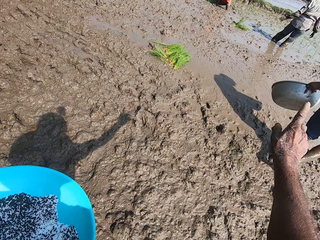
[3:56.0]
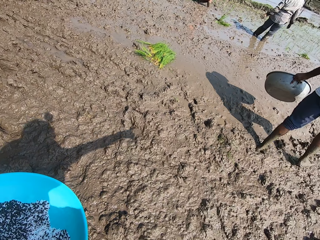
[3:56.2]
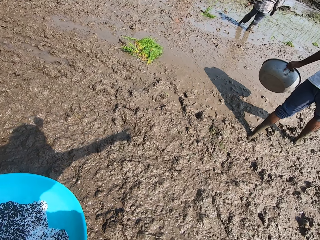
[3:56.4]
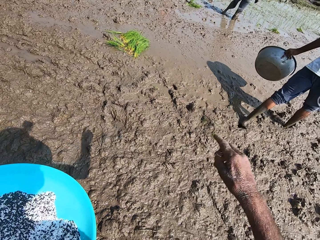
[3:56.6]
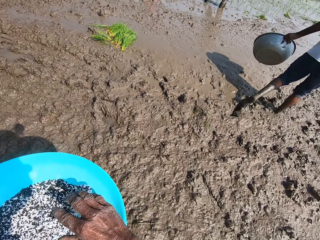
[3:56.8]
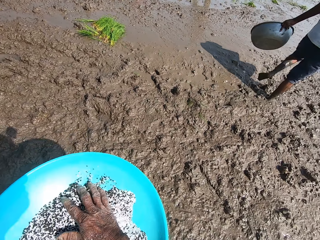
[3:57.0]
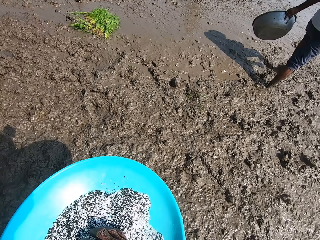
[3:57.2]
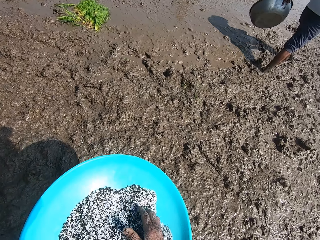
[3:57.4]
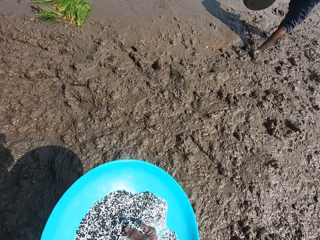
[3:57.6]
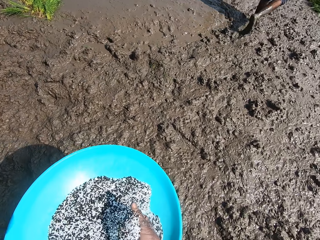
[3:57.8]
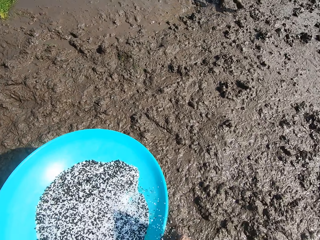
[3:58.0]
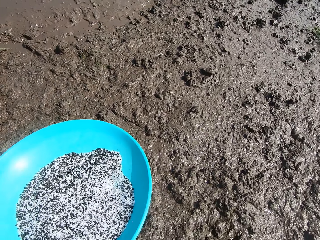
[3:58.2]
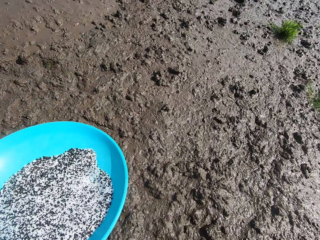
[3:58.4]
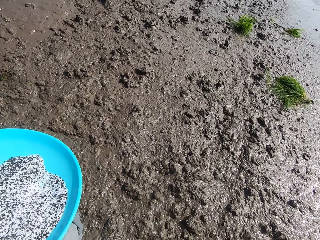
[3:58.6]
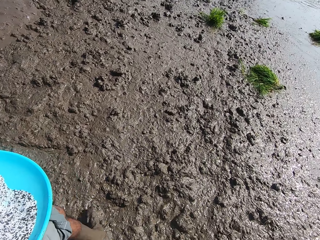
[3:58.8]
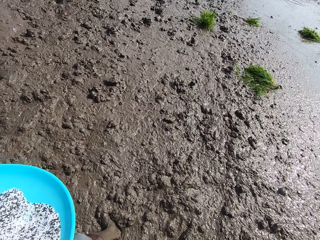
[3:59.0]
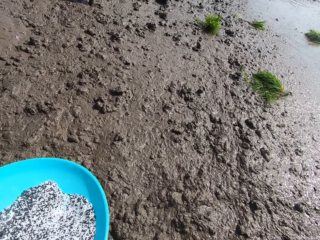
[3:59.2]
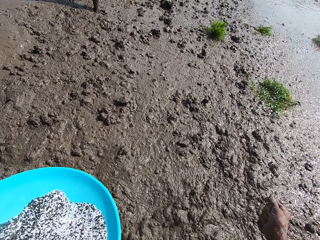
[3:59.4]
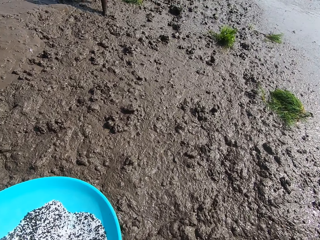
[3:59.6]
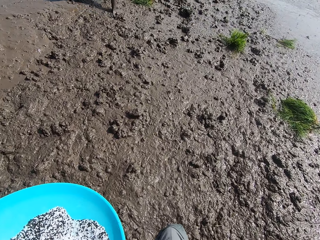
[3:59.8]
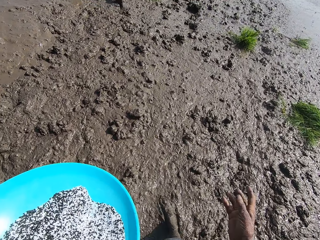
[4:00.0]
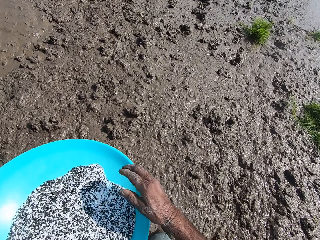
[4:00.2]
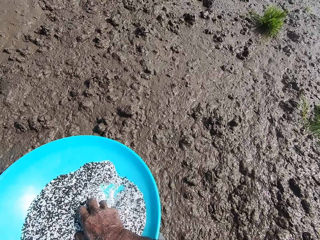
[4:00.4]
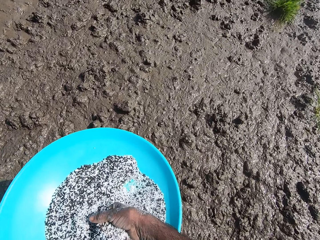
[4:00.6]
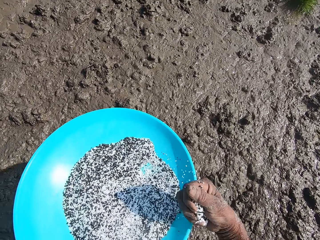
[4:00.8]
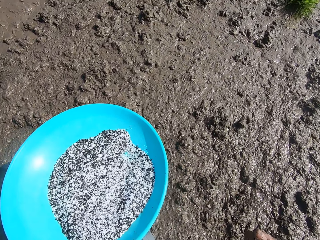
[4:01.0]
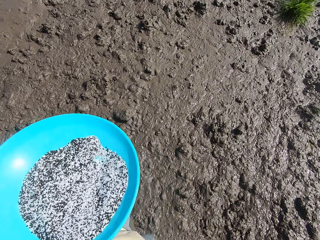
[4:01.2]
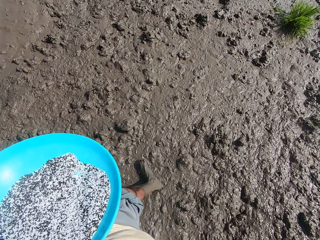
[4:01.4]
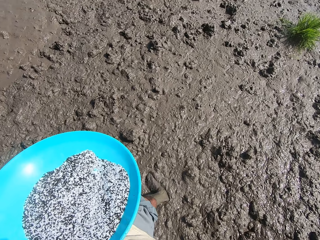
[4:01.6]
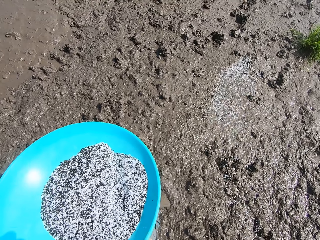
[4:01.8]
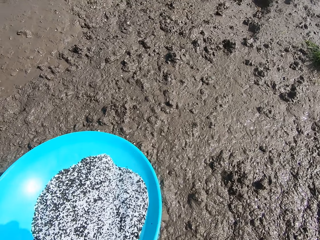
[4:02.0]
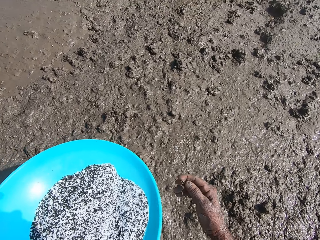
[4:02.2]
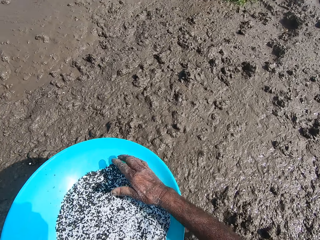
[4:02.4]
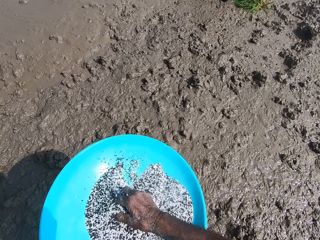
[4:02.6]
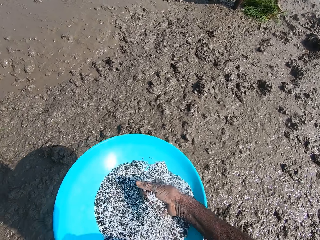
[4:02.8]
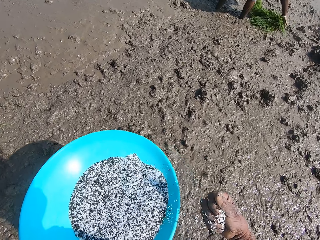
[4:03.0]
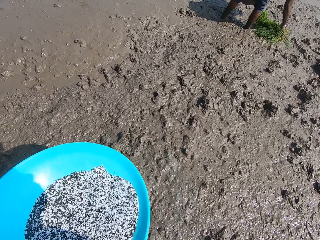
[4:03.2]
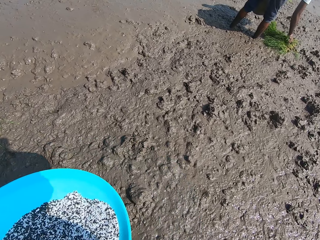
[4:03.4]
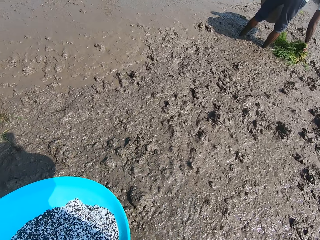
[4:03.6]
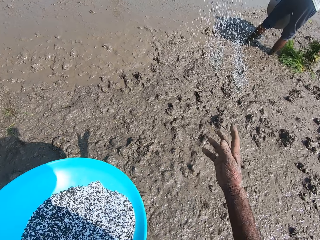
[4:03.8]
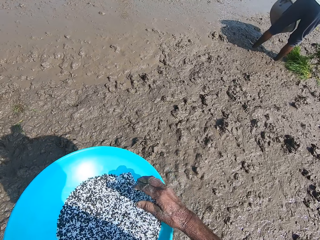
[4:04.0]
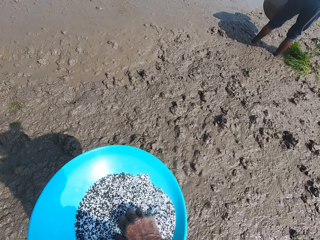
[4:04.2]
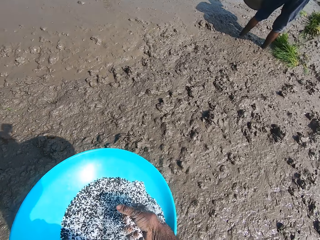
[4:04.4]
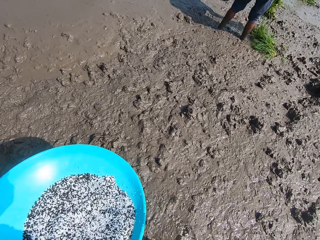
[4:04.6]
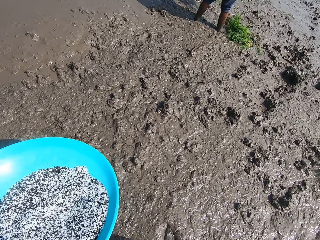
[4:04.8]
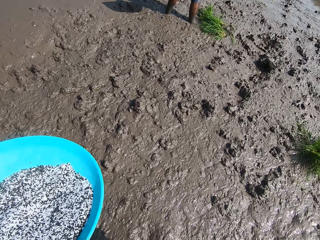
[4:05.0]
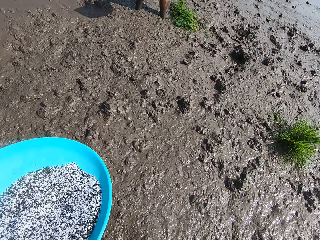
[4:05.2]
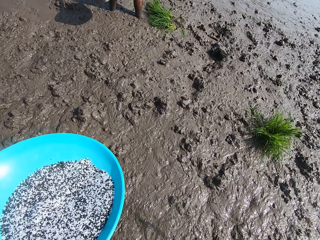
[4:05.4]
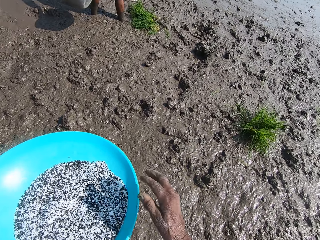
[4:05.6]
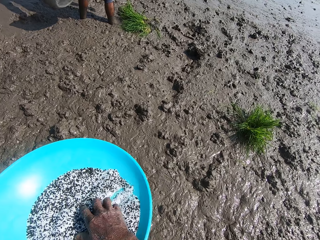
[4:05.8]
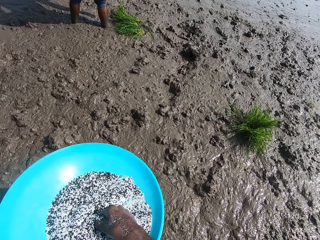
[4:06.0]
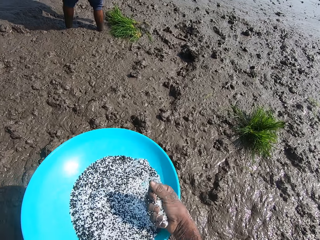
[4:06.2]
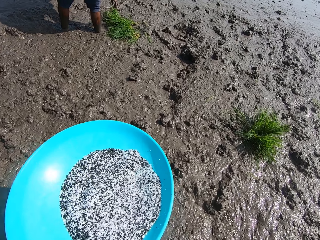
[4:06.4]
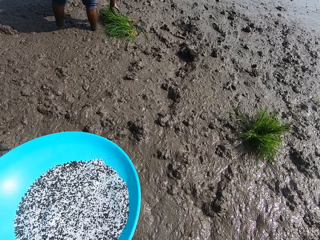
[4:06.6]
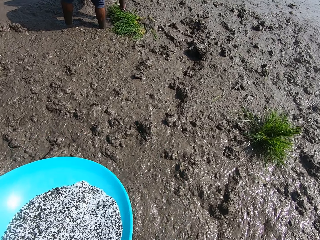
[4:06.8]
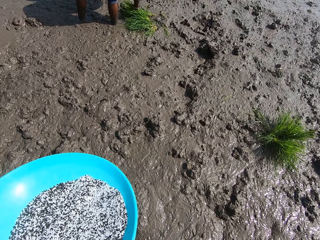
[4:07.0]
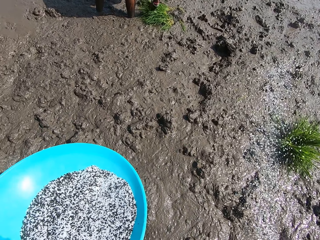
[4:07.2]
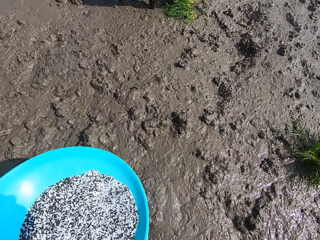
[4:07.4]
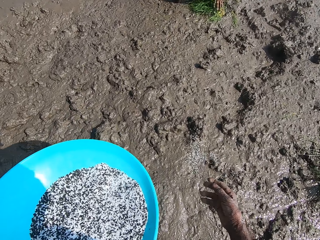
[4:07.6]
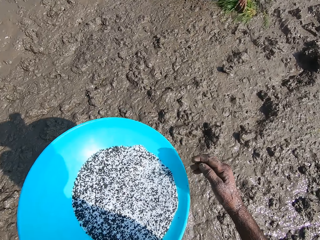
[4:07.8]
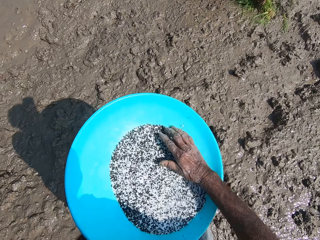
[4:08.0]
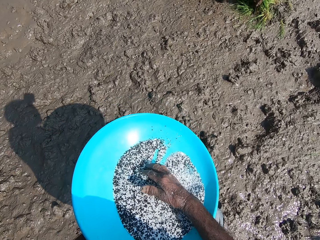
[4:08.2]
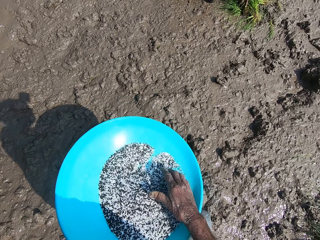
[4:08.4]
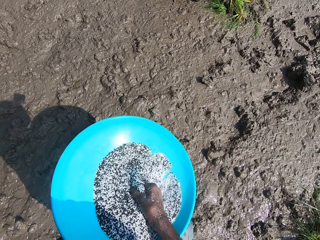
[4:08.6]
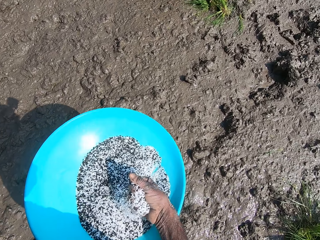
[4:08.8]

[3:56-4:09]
The camera wearer gathers the rice grains in the tray in his left hand with his right hand. He takes the rice grains from the tray in his left hand with his right hand. He spreads the rice grains in his right hand on the mud. He takes the rice grains from the tray in his left hand with his right hand. He spreads the rice grains in his right hand on the mud. He takes the rice grains from the tray in his left hand with his right hand. The man takes a plant from the mud with his right hand. The camera wearer spreads the rice grains in his right hand on the mud. He takes the rice grains from the tray in his left hand with his right hand. The man drops the plant in his right hand on the mud. The camera wearer spreads the rice grains in his right hand on the mud. He takes the rice grains from the tray in his left hand with his right hand. He spreads the rice grains in his right hand on the mud.

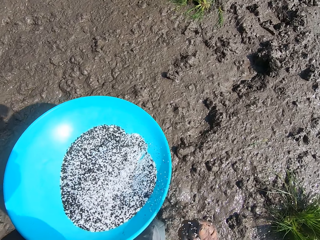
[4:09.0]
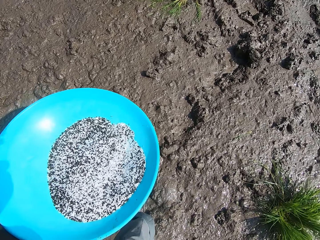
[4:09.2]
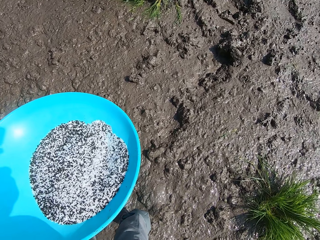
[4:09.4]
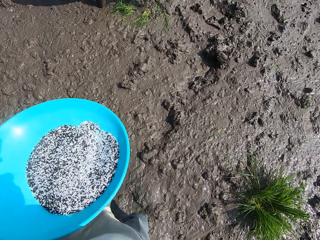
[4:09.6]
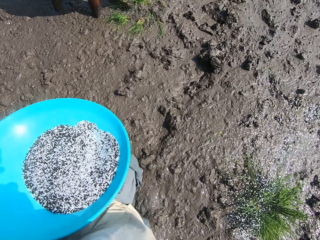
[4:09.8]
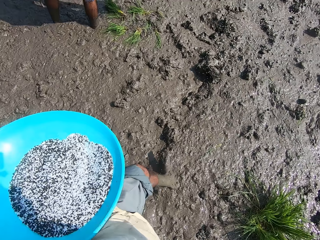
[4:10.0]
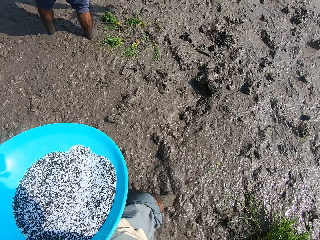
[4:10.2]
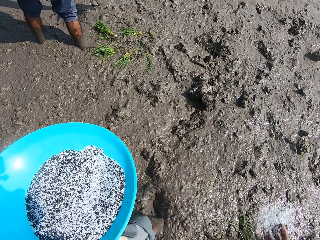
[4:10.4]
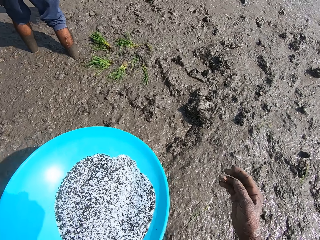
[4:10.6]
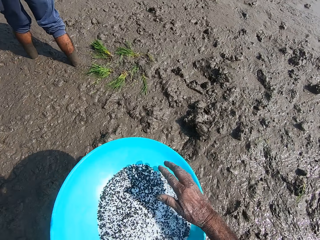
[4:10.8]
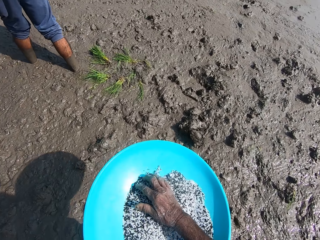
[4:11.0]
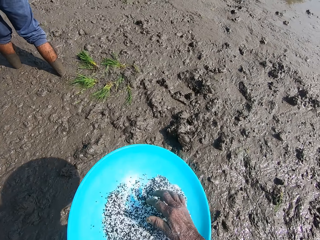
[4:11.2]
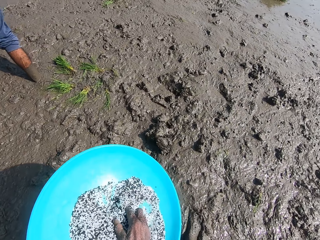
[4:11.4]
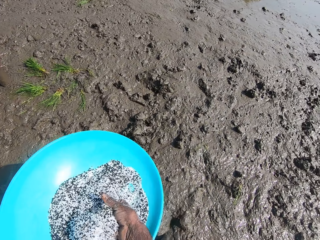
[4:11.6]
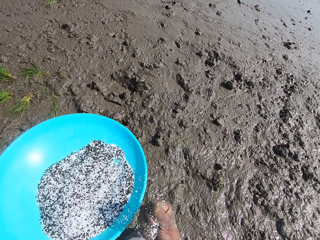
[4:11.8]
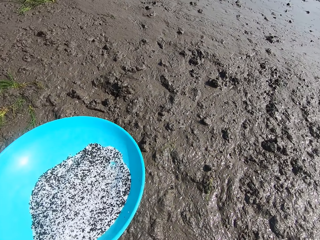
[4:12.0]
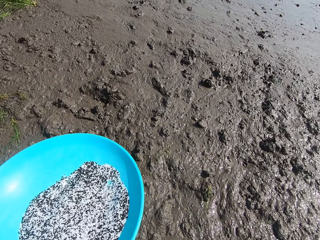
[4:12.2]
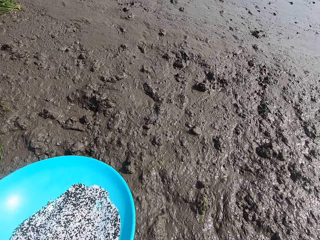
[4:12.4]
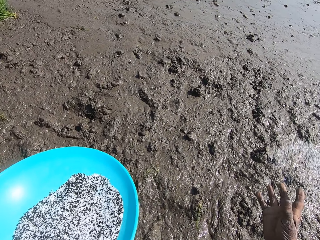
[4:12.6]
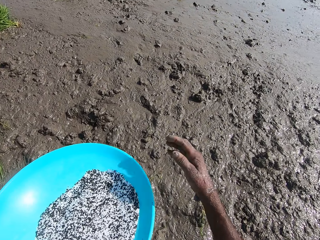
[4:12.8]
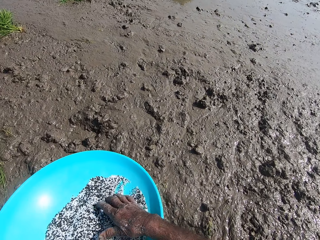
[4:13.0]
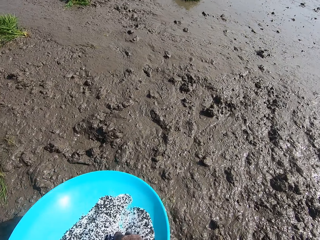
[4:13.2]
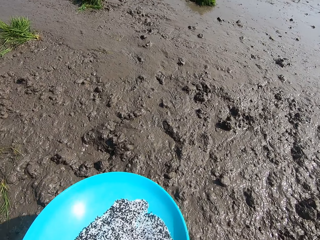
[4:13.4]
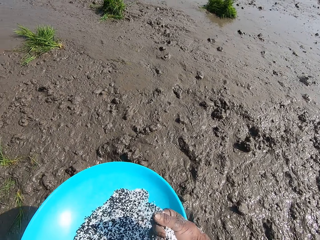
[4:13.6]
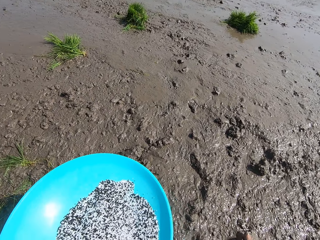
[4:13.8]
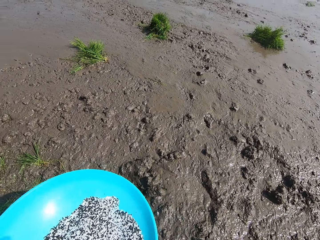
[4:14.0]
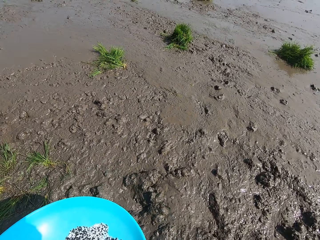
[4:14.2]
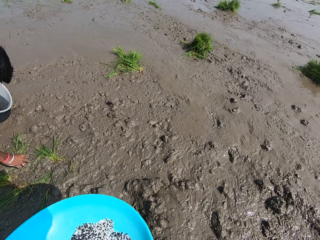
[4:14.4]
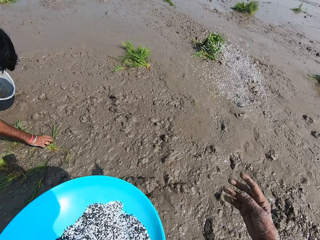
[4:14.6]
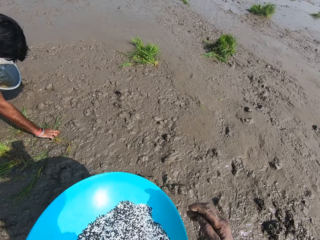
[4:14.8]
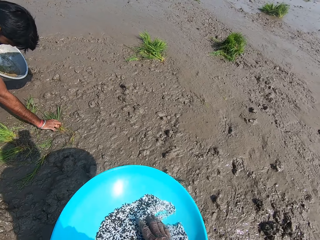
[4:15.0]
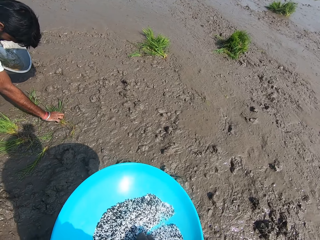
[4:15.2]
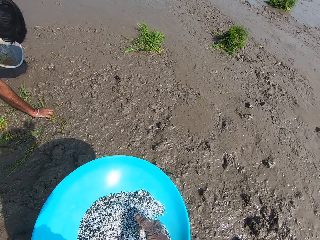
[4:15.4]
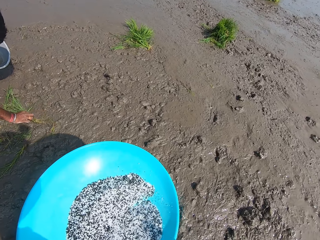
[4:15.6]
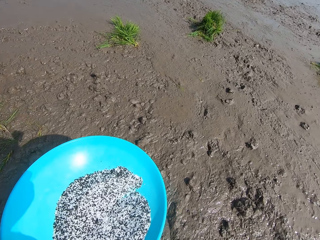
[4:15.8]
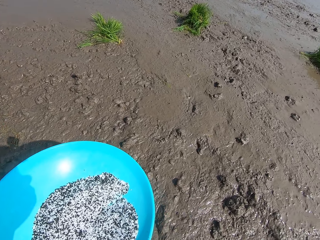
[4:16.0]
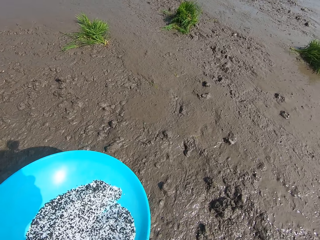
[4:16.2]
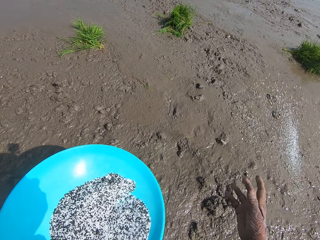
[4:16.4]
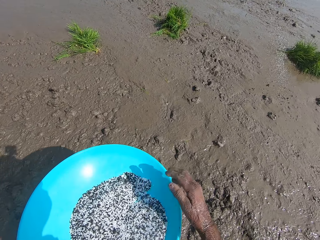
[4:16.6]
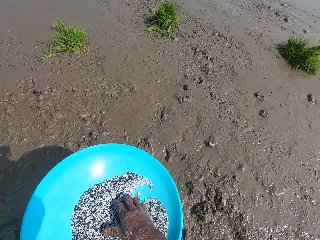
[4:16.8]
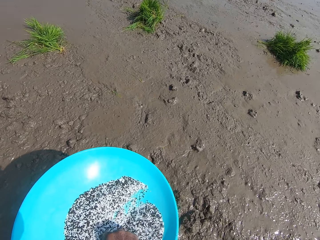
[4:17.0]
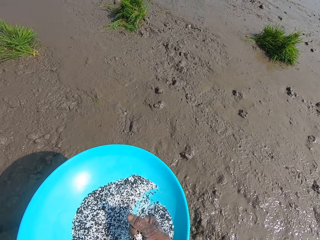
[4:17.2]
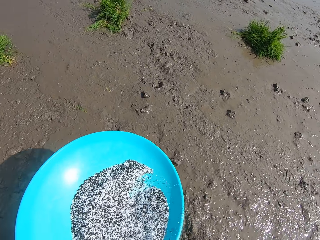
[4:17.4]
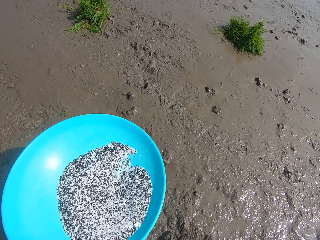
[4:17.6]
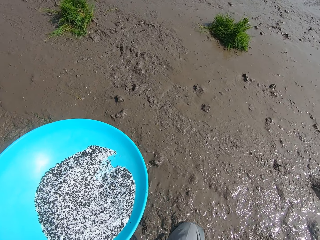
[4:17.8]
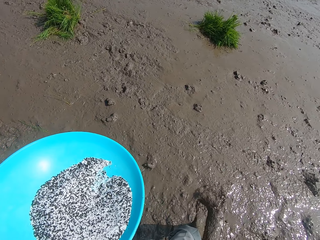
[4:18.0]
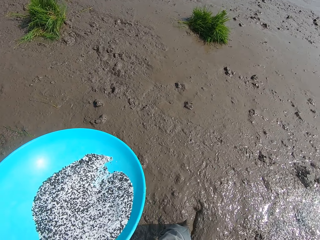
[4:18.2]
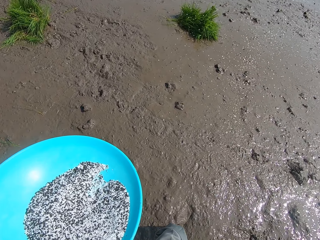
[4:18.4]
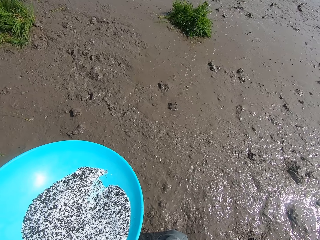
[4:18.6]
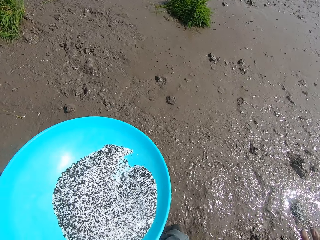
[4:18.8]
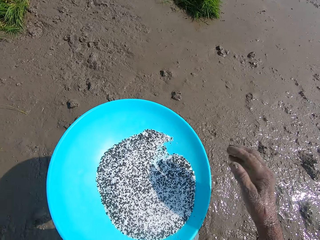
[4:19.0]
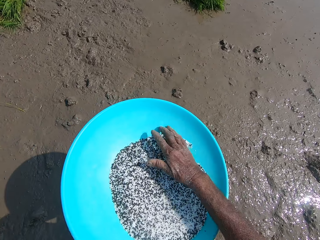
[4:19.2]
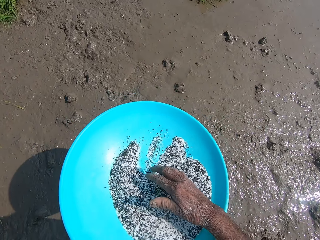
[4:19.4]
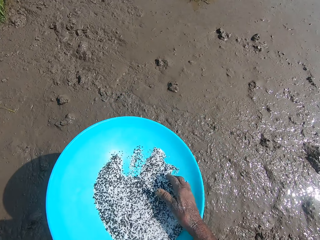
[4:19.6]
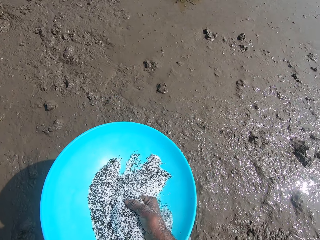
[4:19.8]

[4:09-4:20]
The camera wearer takes rice grains from the tray in his left hand with his right hand. The man takes a plant from the mud with his right hand. The camera wearer spreads the rice grains in his right hand on the mud. The man drops the plant in his right hand on the mud. The camera wearer gathers the rice grains in the tray in his left hand with his right hand. He takes the rice grains from the tray in his left hand with his right hand. He spreads the rice grains in his right hand on the mud. He takes the rice grains from the tray in his left hand with his right hand. He spreads the rice grains in his right hand on the mud. He takes the rice grains from the tray in his left hand with his right hand. The man takes the plant from the mud with his right hand. The camera wearer spreads the rice grains in his right hand on the mud. He takes the rice grains from the tray in his left hand with his right hand. He spreads the rice grains in his right hand on the mud. He gathers the rice grains in the tray in his left hand with his right hand.
